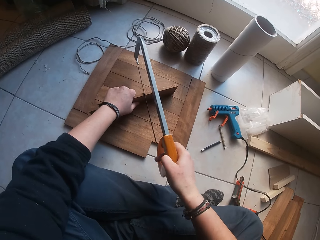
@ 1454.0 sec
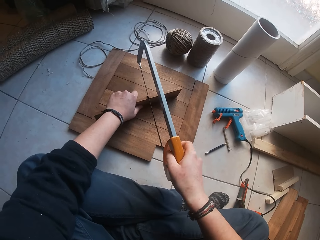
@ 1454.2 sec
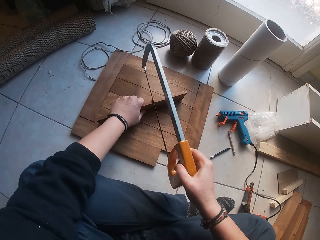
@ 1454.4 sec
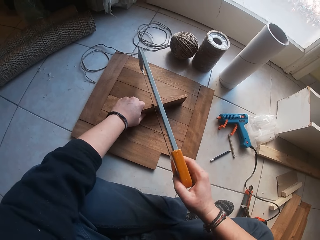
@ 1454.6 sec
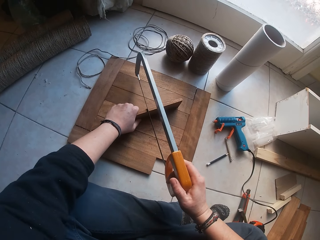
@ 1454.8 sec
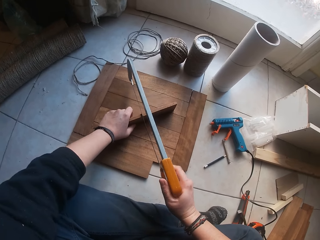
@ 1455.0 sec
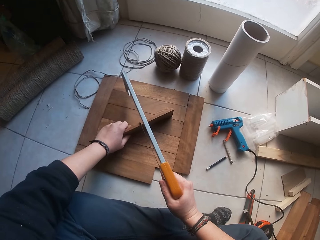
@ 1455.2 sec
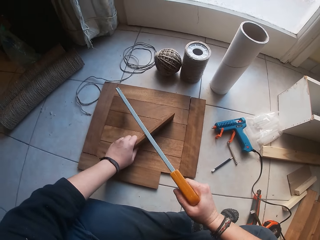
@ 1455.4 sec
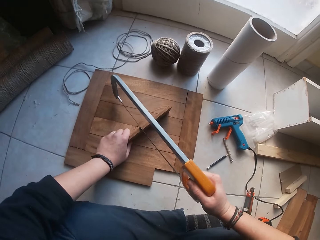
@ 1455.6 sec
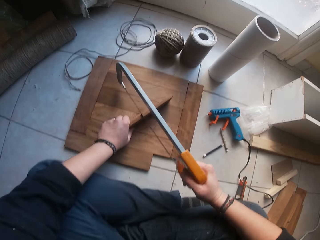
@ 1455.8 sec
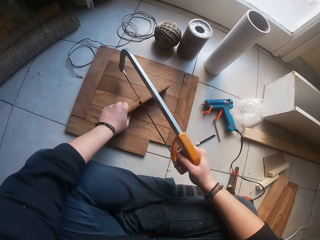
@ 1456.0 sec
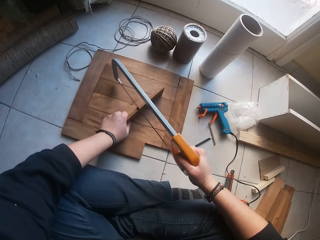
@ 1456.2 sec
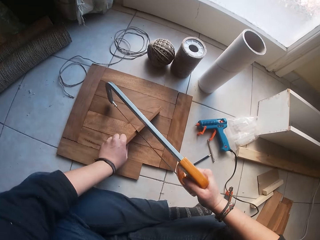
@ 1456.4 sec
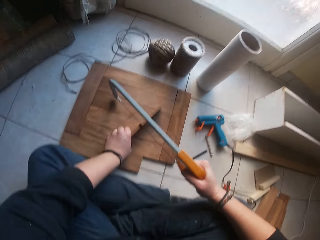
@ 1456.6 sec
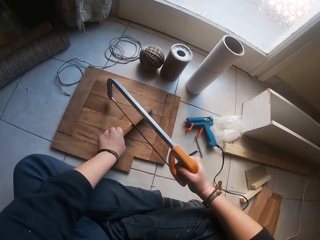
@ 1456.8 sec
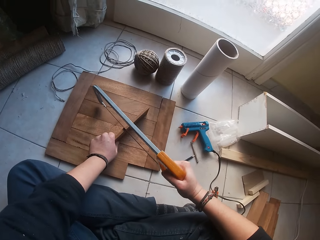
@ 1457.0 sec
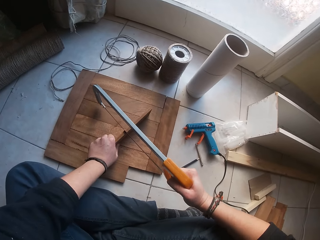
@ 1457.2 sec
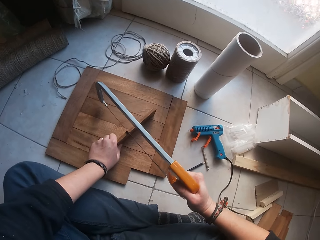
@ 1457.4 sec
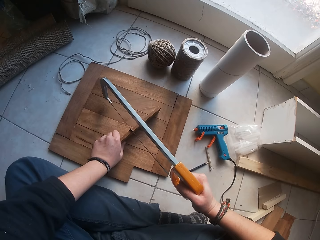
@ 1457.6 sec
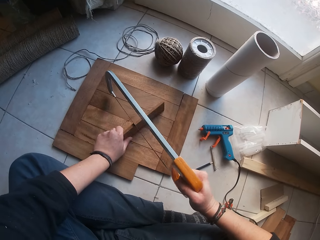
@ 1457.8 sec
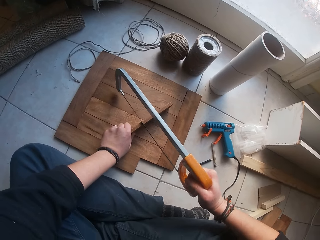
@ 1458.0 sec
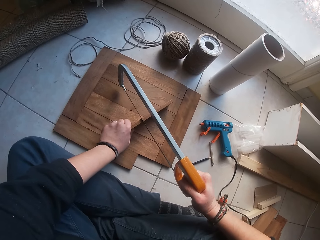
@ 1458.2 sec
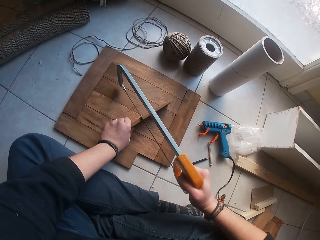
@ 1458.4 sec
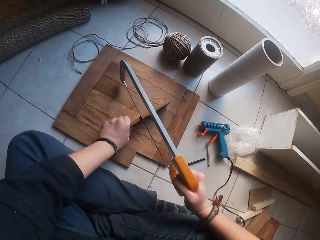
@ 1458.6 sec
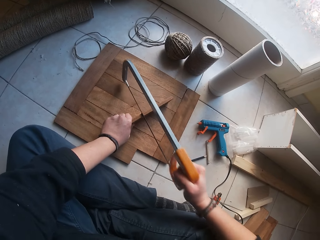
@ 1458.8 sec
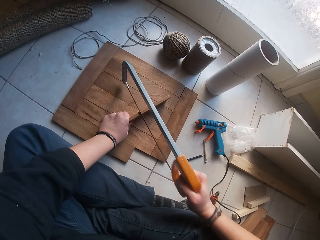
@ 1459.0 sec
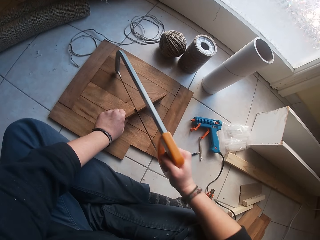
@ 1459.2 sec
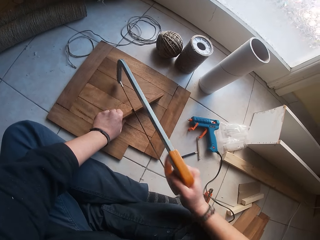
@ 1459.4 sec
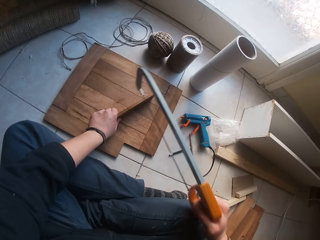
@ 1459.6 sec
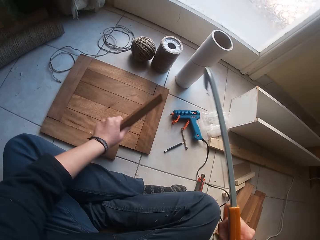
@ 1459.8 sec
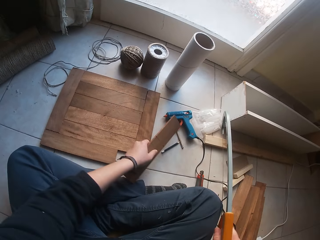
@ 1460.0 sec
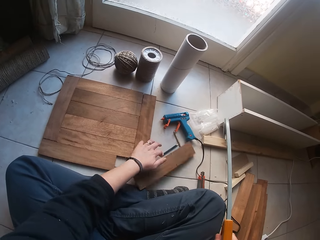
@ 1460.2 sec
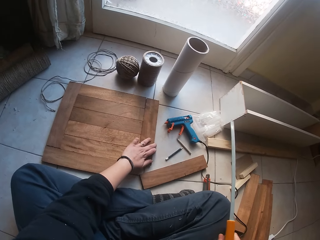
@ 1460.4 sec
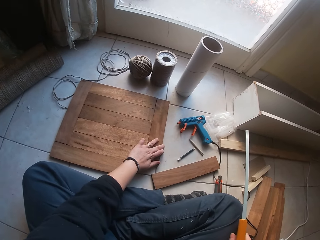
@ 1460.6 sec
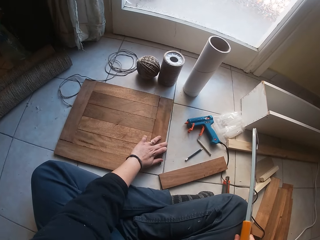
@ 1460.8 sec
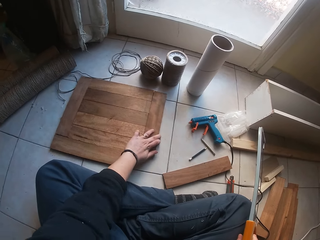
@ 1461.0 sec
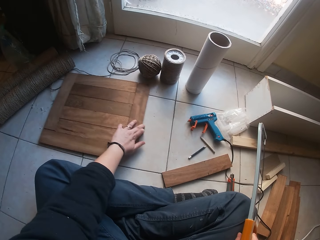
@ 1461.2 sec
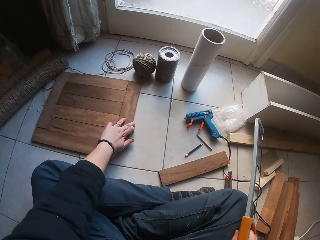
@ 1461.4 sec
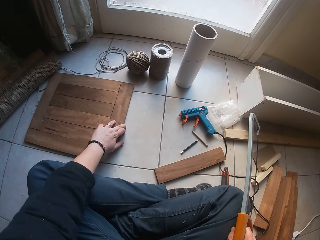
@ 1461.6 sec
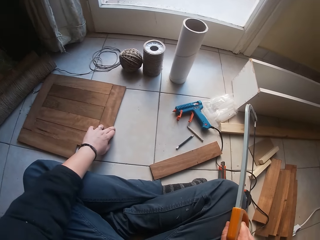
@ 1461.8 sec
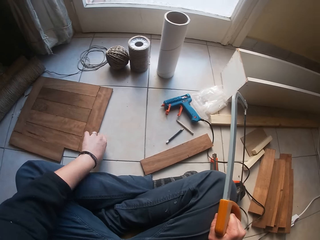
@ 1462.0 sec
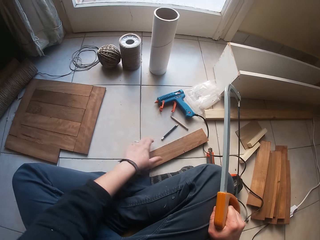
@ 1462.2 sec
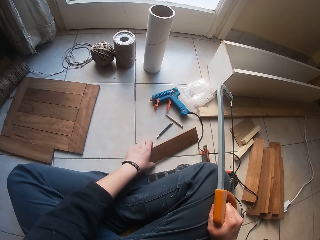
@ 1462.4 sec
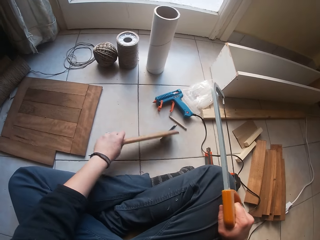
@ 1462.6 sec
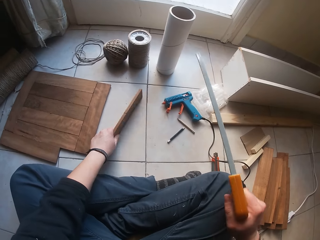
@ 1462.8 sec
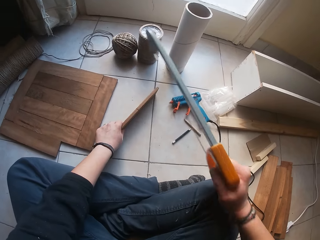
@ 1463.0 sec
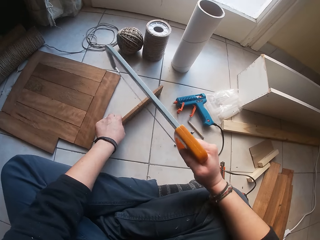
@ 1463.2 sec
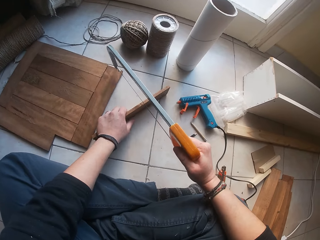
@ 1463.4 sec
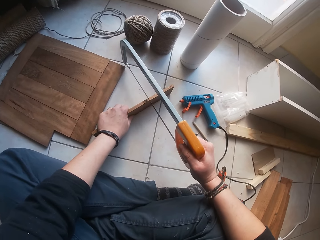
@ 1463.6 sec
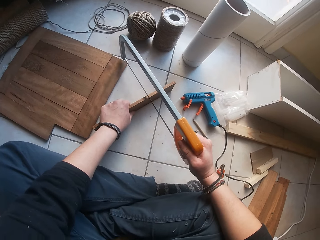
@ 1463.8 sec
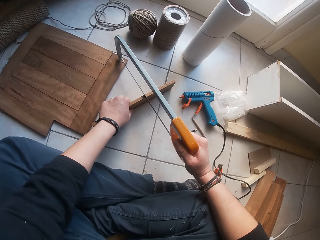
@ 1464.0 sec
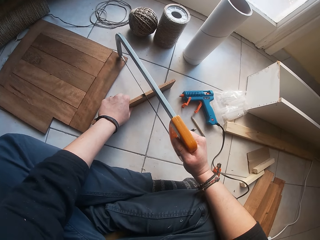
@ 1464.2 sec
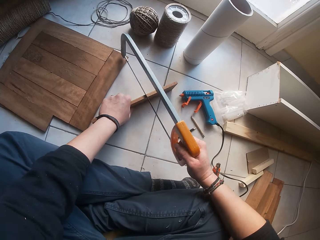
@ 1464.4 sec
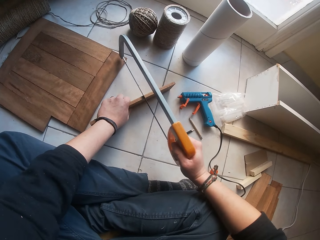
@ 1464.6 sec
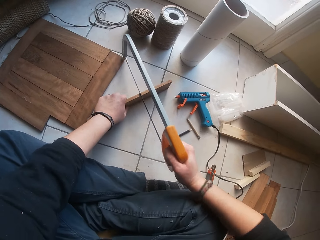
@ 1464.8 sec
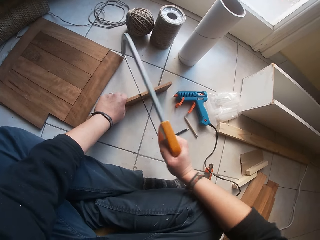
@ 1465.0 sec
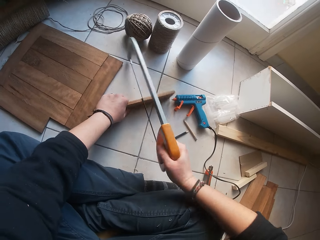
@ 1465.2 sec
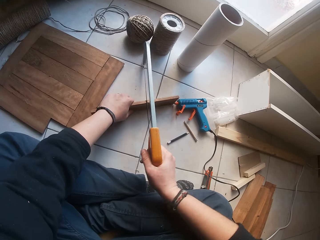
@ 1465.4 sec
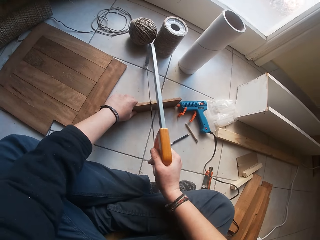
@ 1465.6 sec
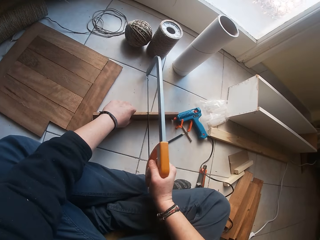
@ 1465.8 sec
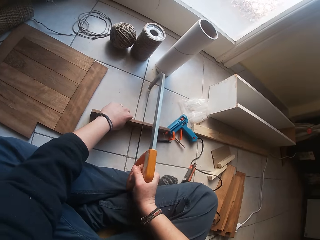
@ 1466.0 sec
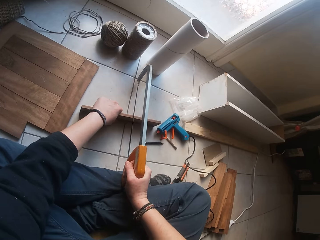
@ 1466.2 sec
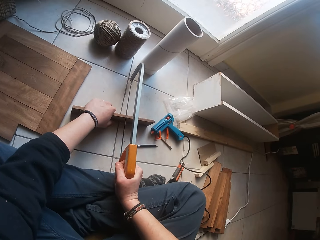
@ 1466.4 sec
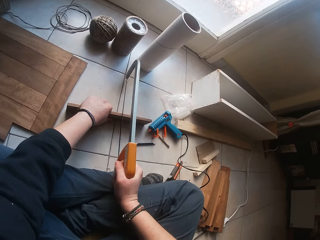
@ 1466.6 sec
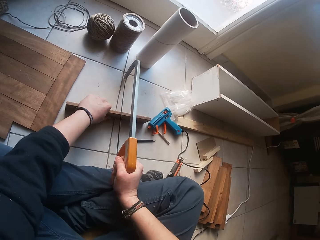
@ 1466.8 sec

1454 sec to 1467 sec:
The camera wearer aligns the wood and the seesaw. He cuts the wood. He lifts the wood and the seesaw. He places the plank on the floor with his left hand and adjusts the decking board or wooden craft on the floor with his left hand. He picks up the plank from the floor with his left hand. He holds the plank on the floor with his left hand. He cuts the plank with the saw in his right hand. He places the seesaw on the piece of wood.

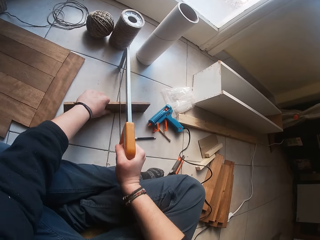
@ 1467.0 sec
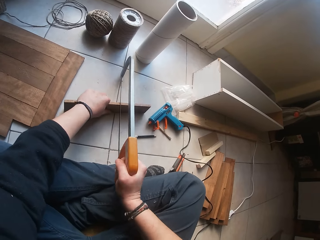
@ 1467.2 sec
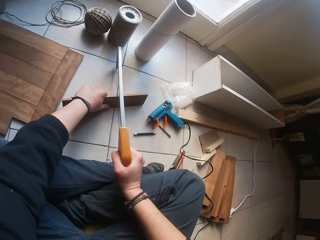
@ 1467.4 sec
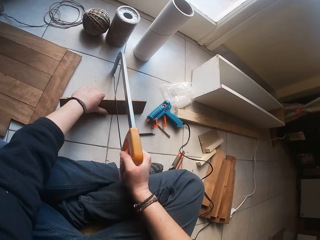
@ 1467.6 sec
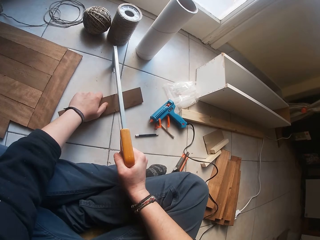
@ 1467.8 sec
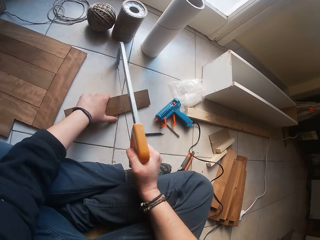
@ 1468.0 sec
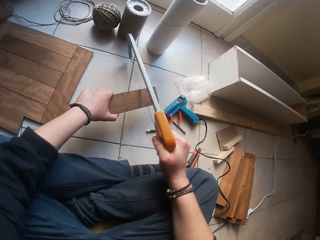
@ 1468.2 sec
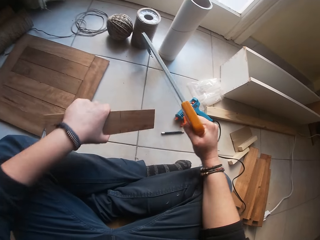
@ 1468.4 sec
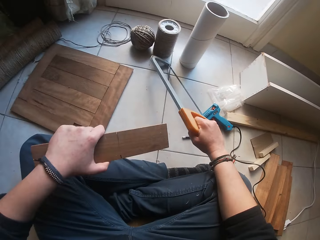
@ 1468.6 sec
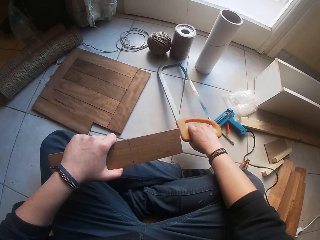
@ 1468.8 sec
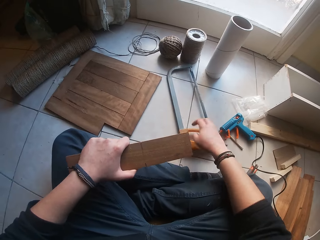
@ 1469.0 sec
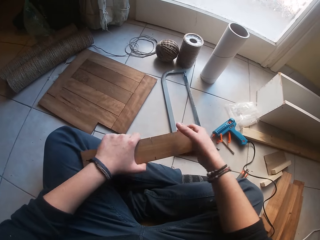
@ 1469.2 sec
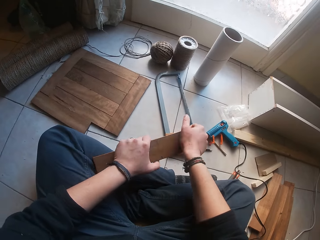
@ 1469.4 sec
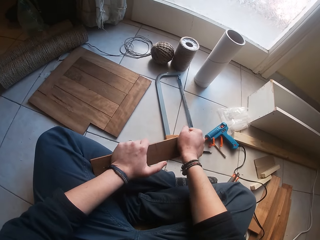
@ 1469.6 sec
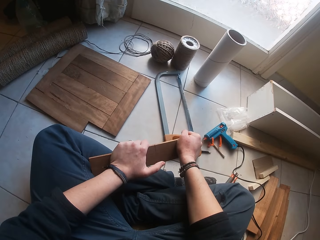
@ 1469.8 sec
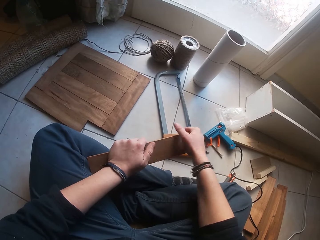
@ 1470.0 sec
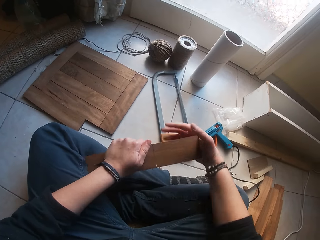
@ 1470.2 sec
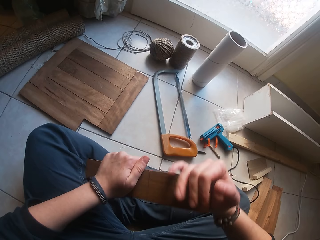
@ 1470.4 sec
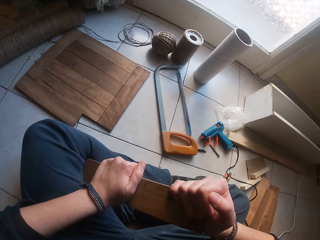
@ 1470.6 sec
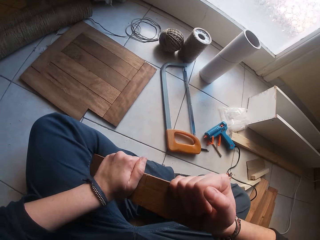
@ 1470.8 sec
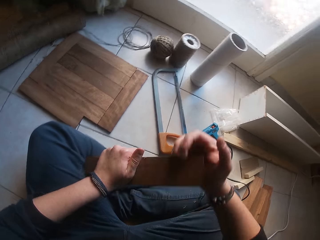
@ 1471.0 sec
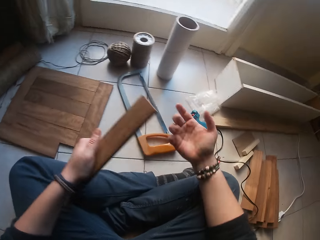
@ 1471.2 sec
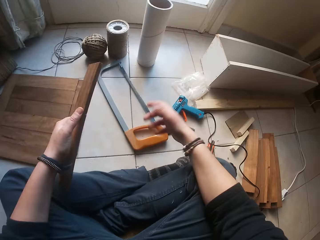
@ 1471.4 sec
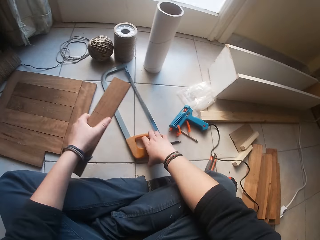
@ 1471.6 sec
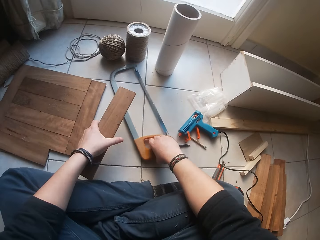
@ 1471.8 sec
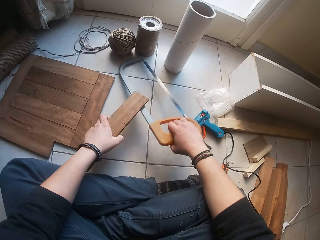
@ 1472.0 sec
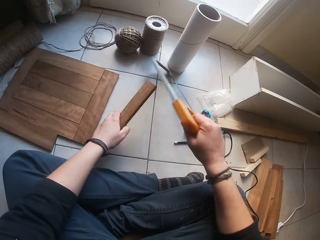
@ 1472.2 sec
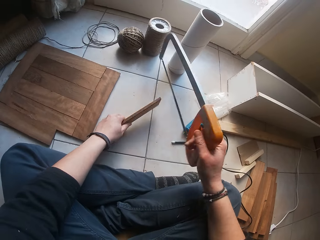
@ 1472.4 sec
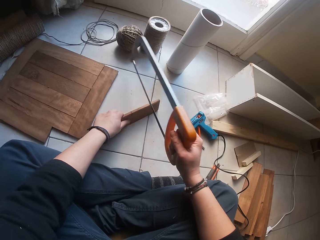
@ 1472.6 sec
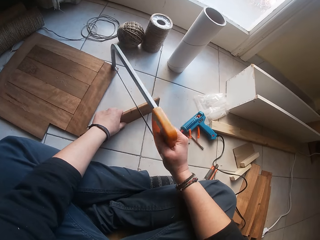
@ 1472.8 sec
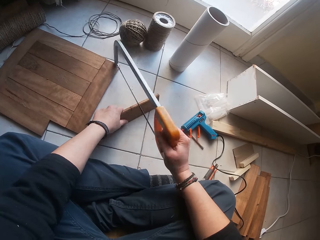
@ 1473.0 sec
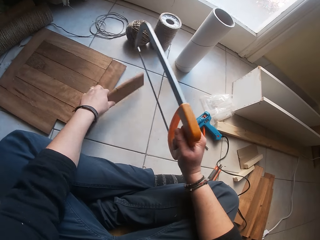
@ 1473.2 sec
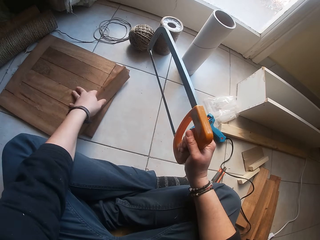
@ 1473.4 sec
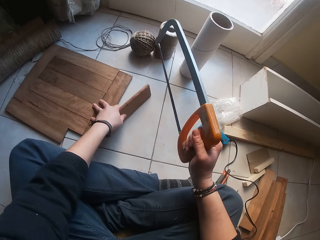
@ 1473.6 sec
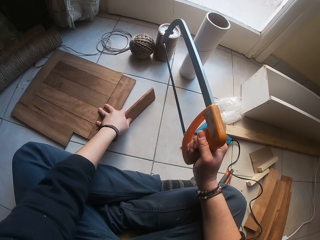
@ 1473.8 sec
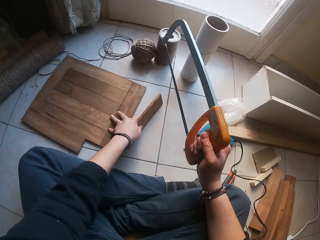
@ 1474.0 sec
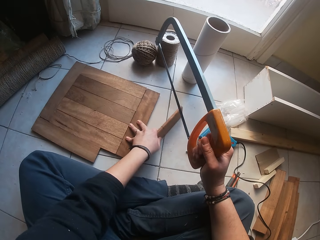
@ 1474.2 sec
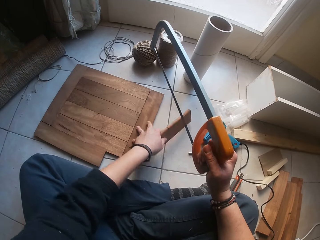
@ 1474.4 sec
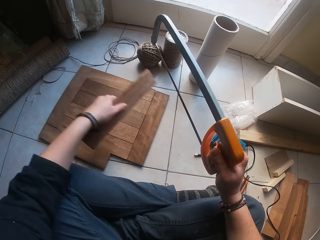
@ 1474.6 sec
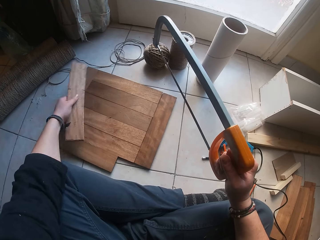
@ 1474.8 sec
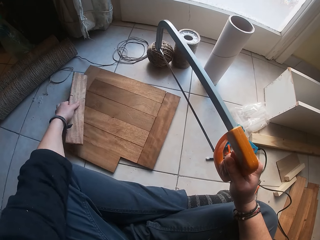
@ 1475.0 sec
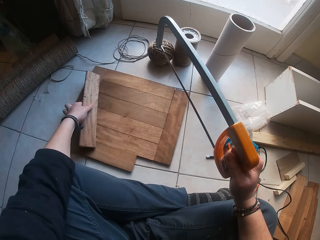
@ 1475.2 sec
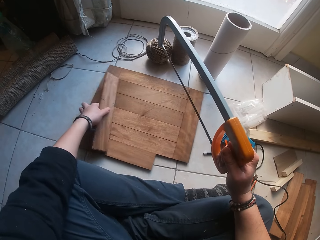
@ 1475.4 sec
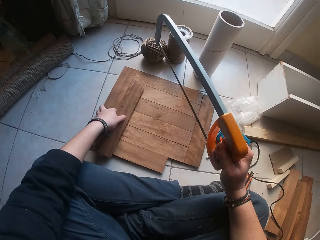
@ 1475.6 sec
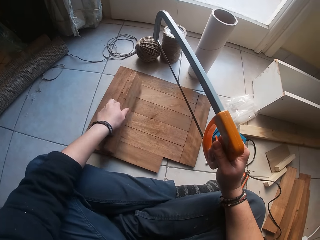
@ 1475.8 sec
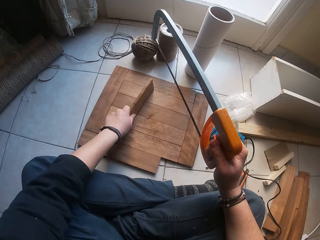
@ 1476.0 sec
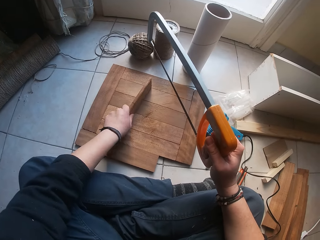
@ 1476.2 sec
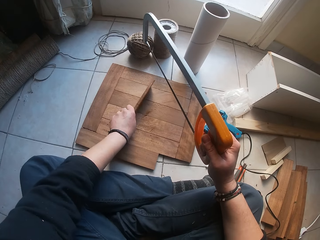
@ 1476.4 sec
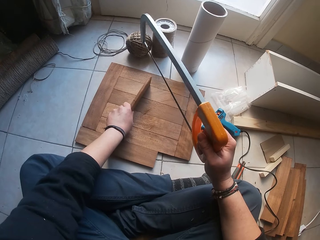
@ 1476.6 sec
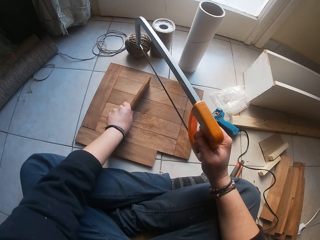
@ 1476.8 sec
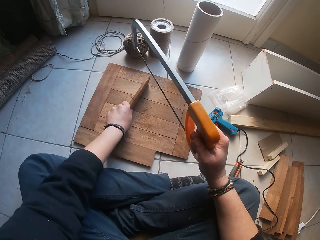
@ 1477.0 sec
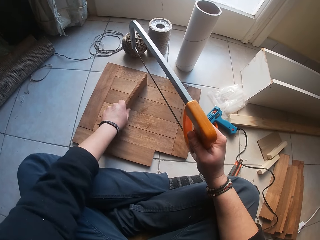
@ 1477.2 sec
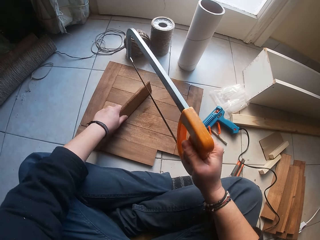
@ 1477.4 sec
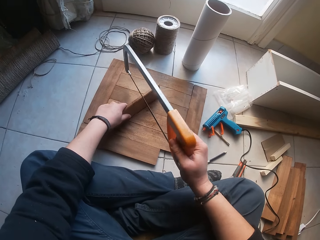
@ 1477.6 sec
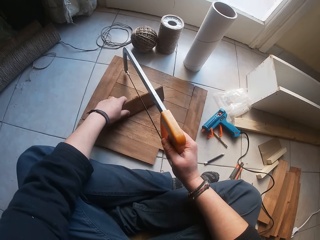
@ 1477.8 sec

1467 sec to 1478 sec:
The camera wearer cuts the wood. He lifts the plank from the floor with his left hand. He places the saw on the floor with his right hand. He holds the plank with both hands. He tries to break the piece of wood with his hands. He holds the plank with his left hand. He picks up the saw from the floor with his right hand. He holds the plank on the floor with his left hand. He adjusts the decking board or wood craft with his left hand. He holds the plank on the decking board with his left hand. He places the piece of wood on the wood craft.
